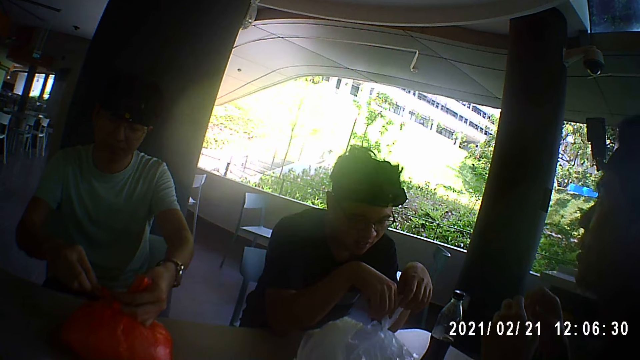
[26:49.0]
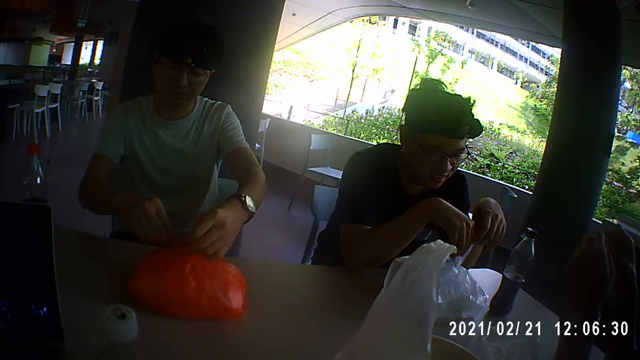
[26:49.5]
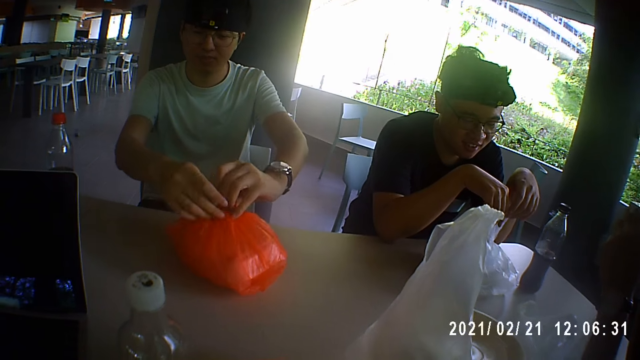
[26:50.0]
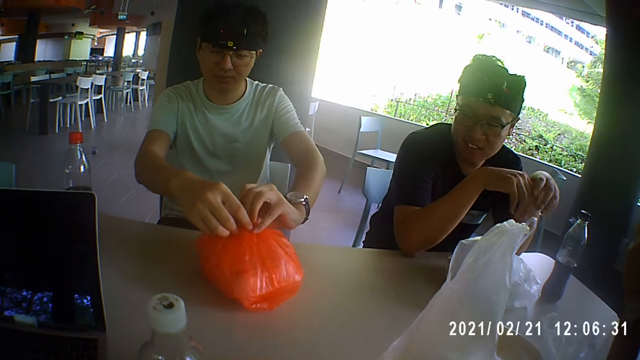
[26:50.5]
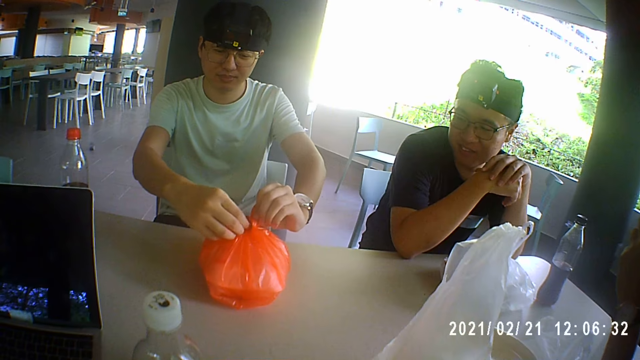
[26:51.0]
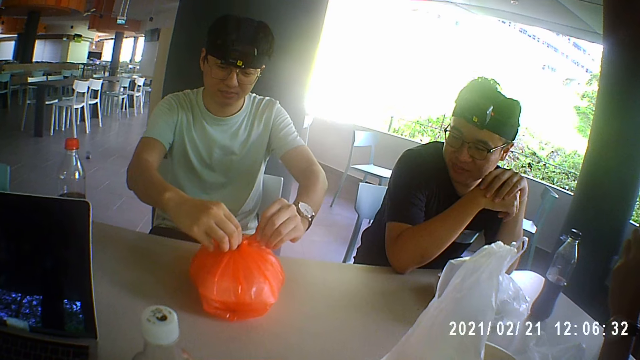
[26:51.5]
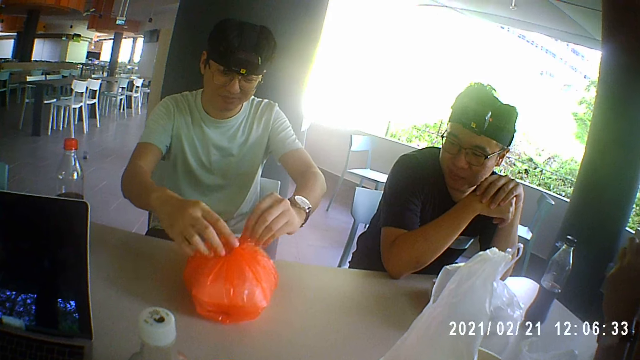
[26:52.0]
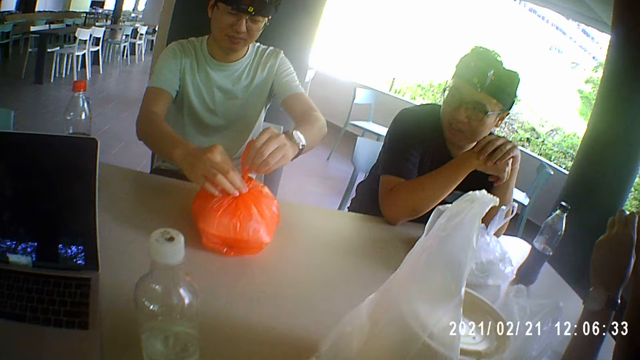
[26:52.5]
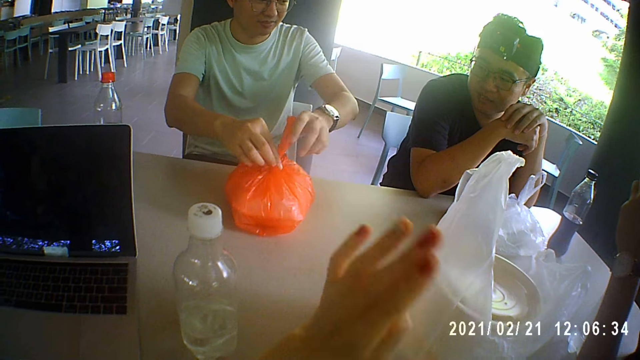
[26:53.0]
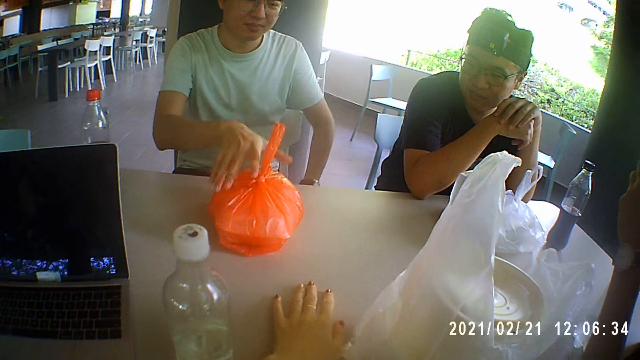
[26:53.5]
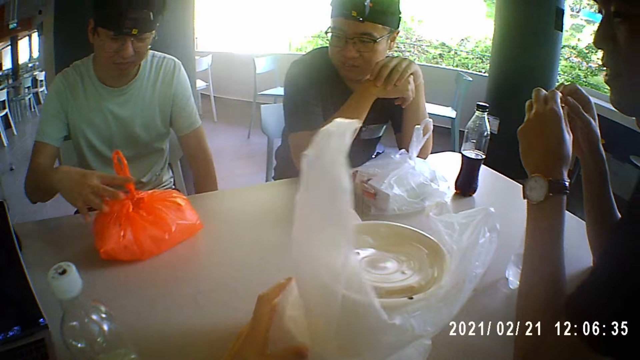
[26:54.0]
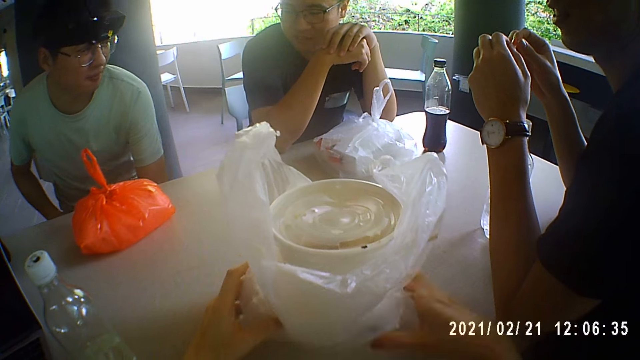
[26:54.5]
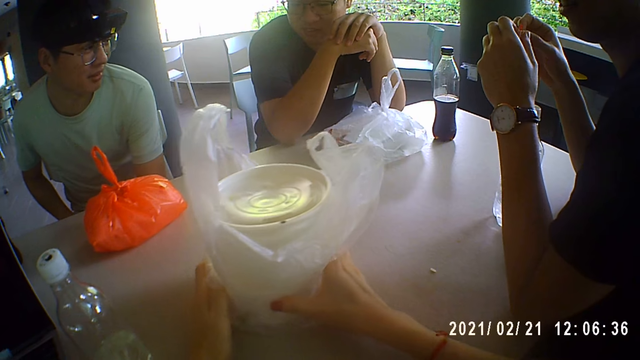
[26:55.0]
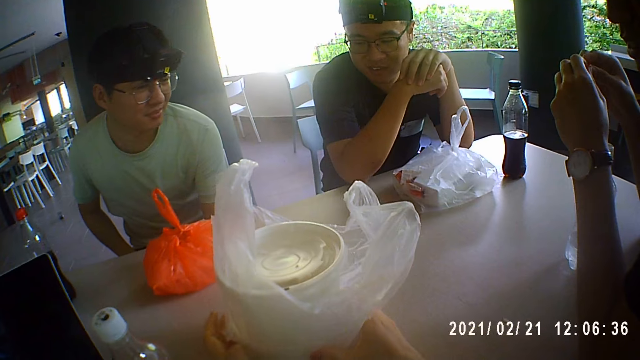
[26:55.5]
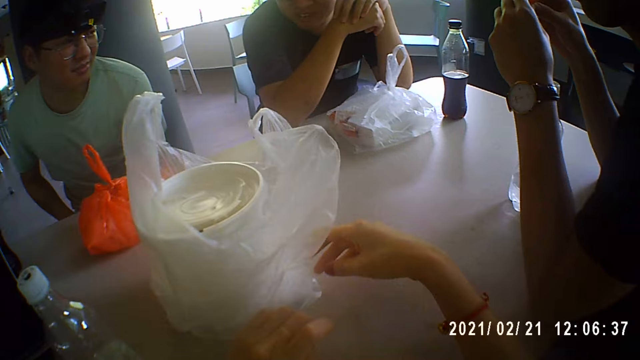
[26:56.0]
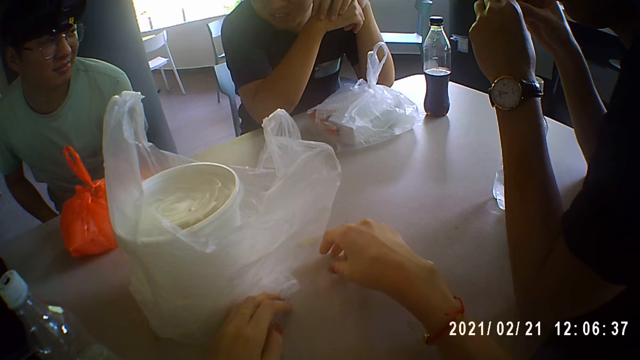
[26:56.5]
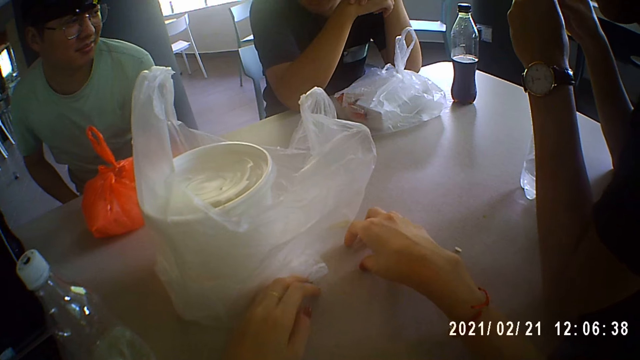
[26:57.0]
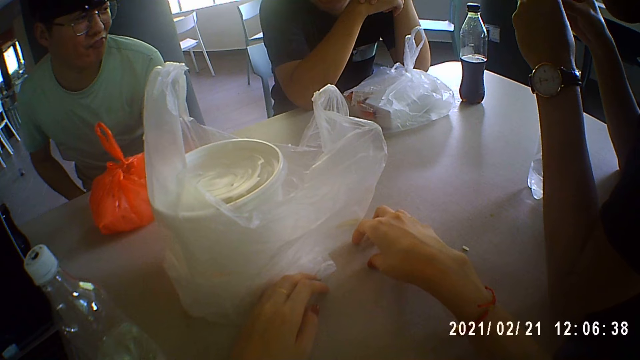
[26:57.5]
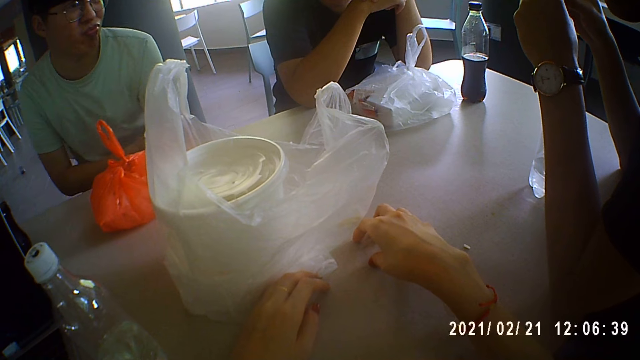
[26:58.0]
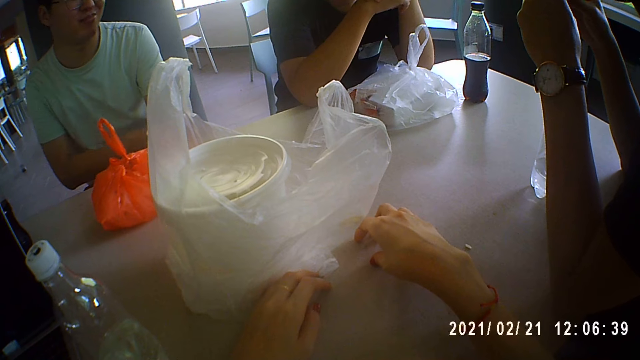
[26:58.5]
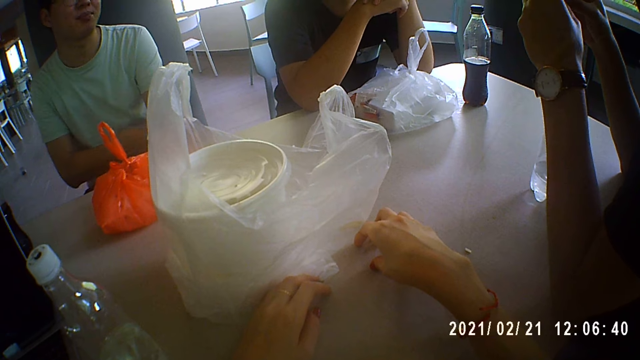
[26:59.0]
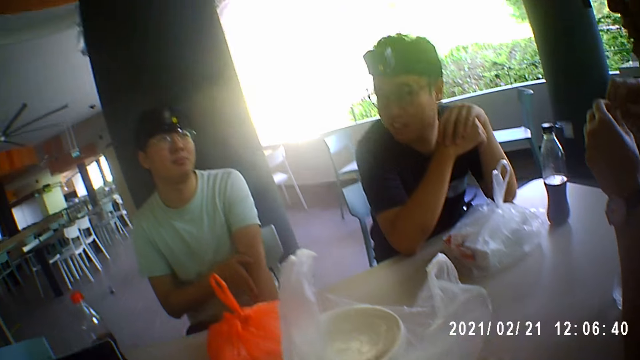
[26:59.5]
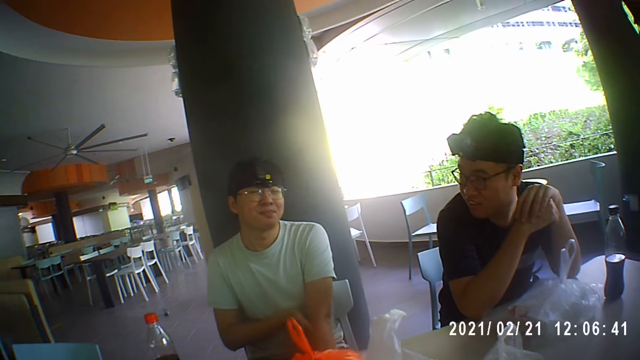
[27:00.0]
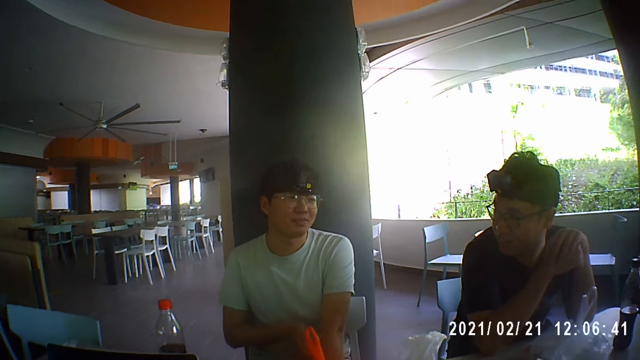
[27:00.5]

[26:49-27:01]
A man turns the nylon on the table with his right hand. The camera wearer pushes plates aside. She adjusts the nylon on the table with her hands.

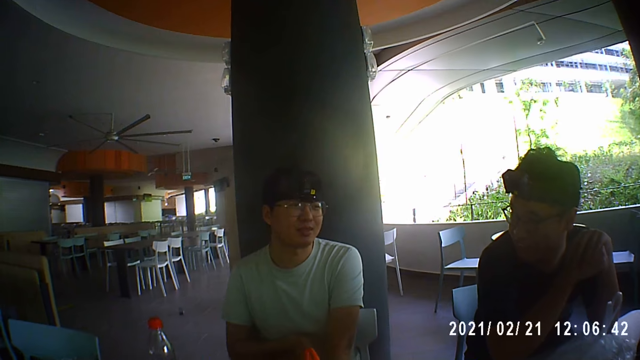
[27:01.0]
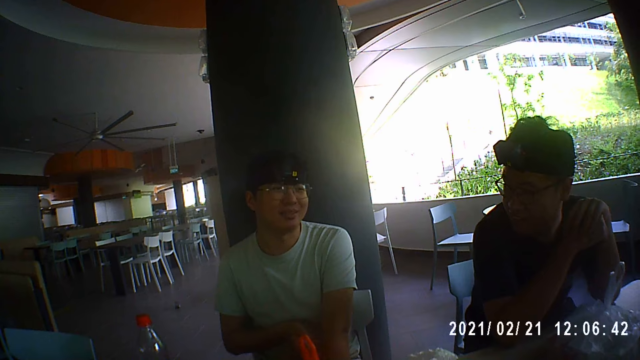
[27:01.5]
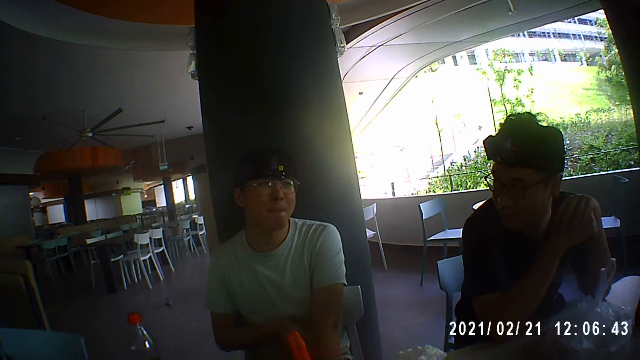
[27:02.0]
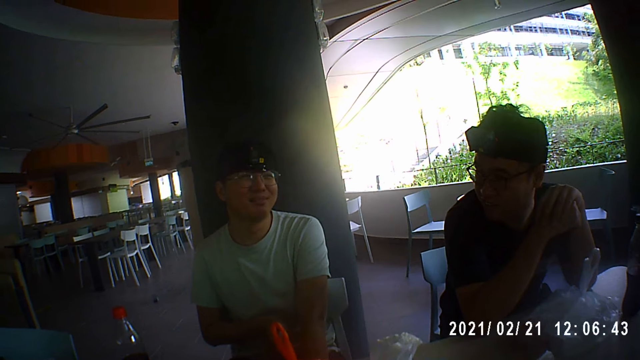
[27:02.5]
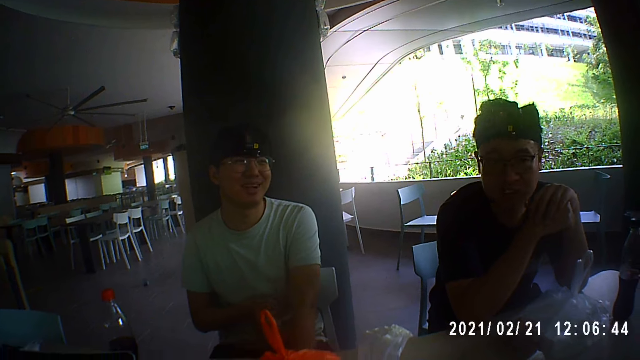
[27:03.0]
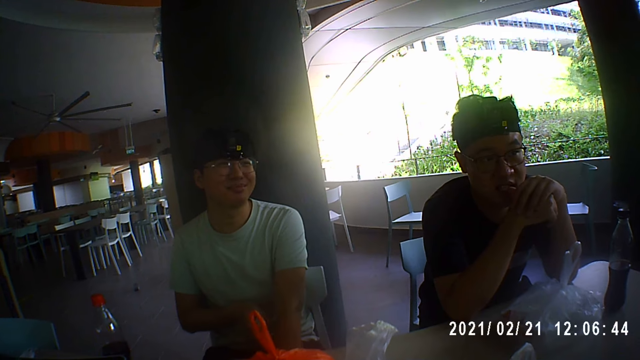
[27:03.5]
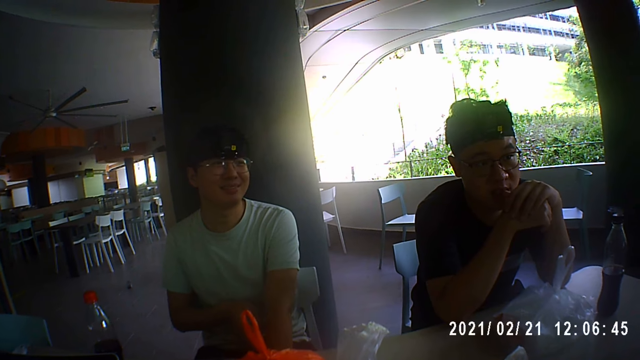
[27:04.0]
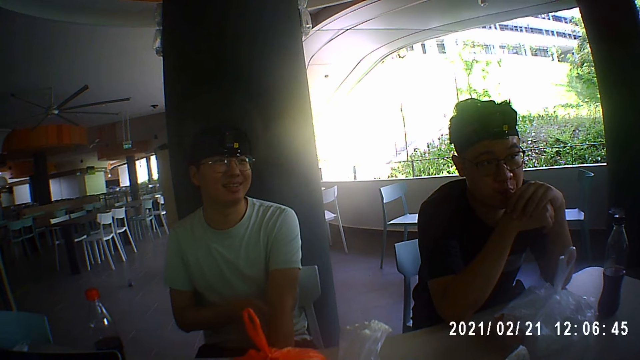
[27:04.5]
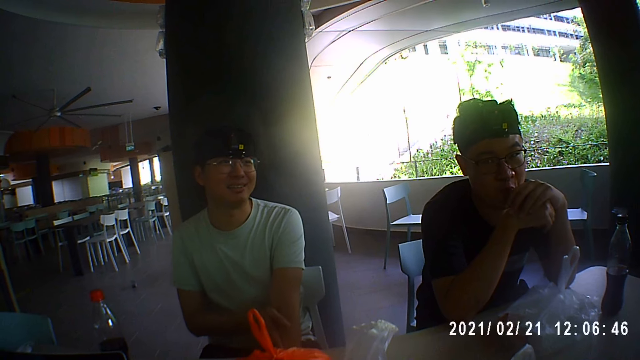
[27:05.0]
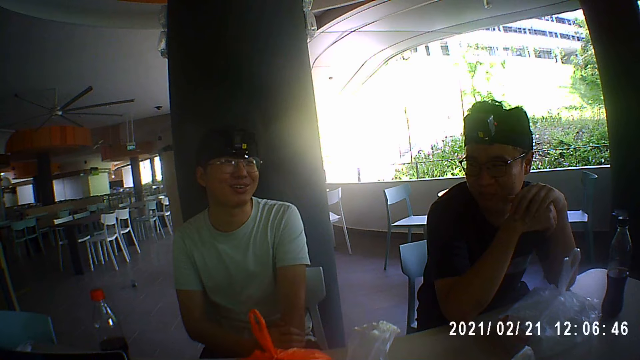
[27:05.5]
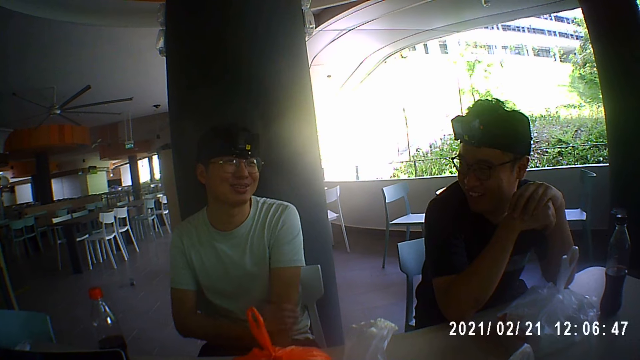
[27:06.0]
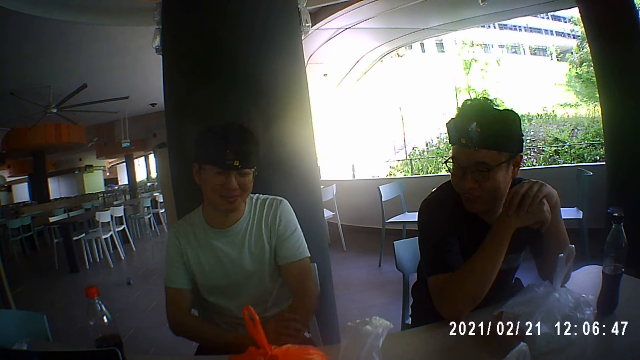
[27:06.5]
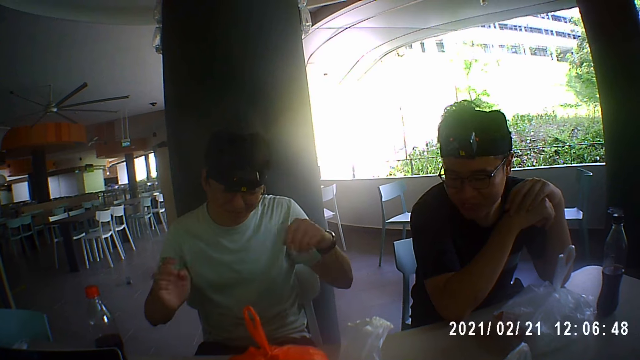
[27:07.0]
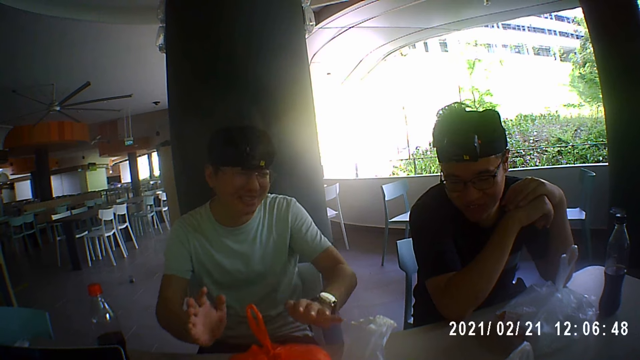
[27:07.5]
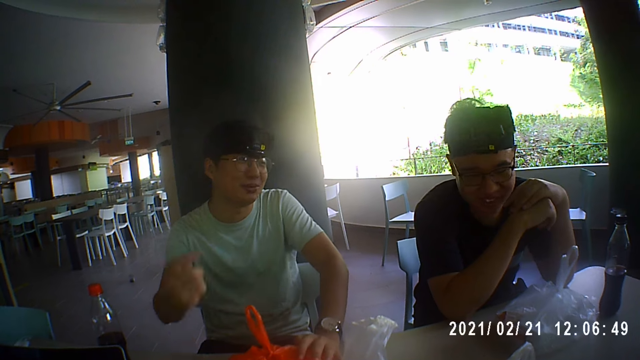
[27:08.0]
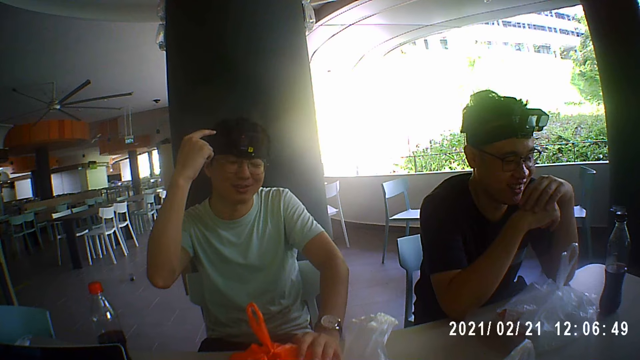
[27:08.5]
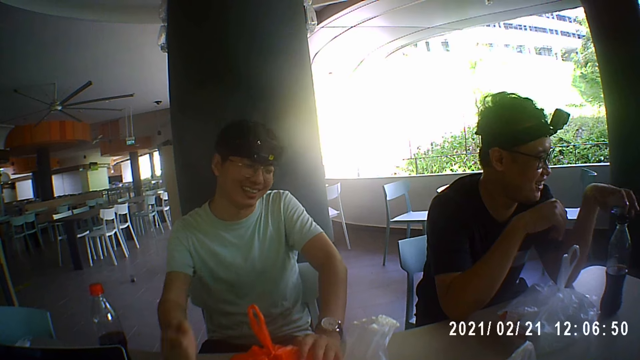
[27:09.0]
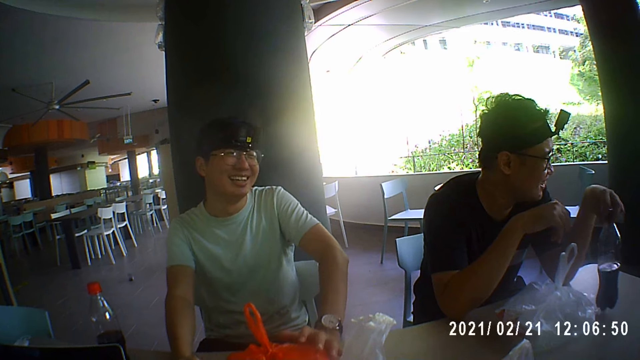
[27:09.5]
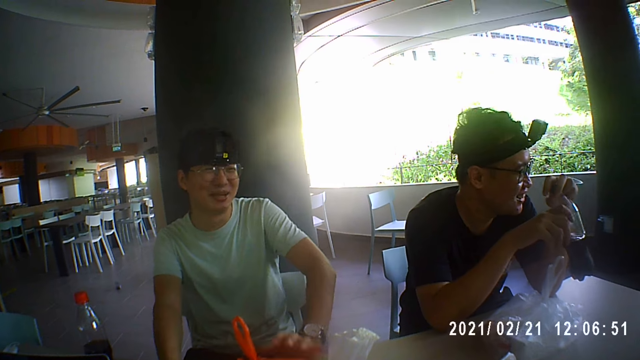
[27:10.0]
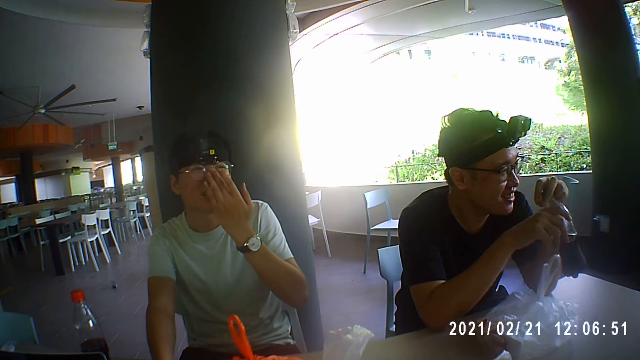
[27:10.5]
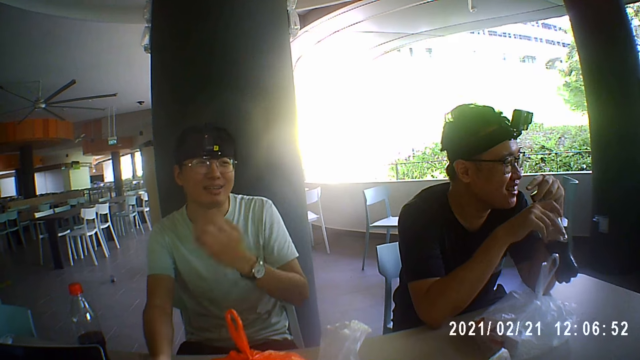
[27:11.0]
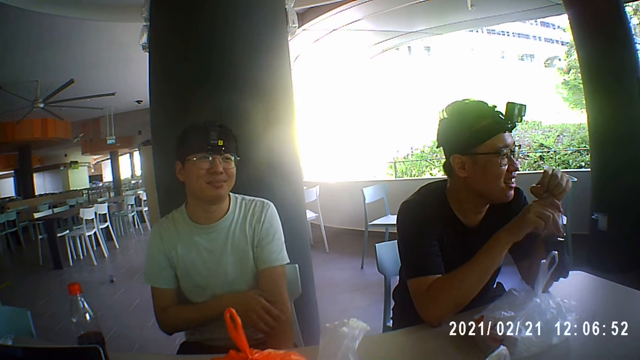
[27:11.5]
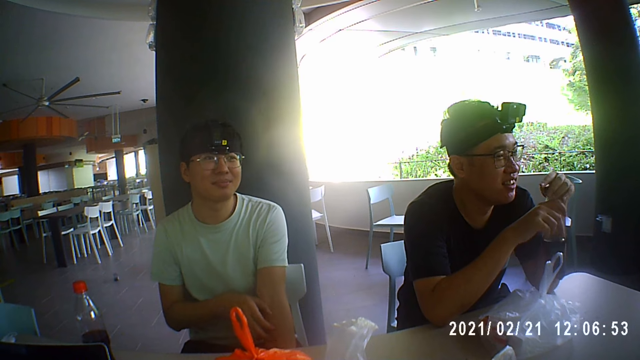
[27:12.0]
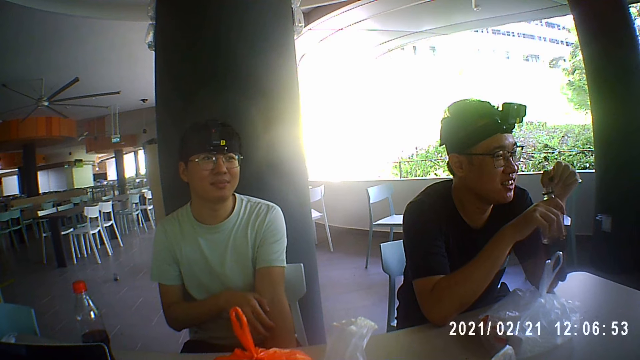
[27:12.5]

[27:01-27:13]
A man picks the bottle of cola from the table with his left hand. He holds the bottle of cola with both hands. He removes the lid of the cola bottle in his hands.
